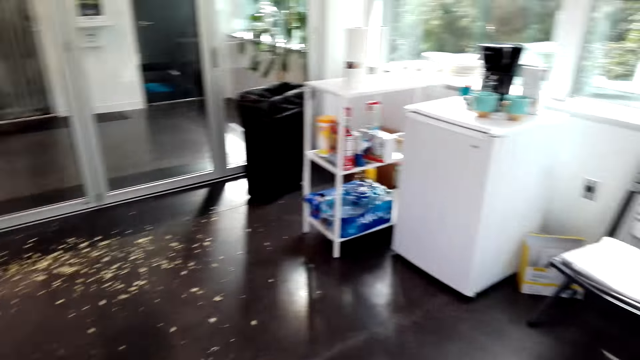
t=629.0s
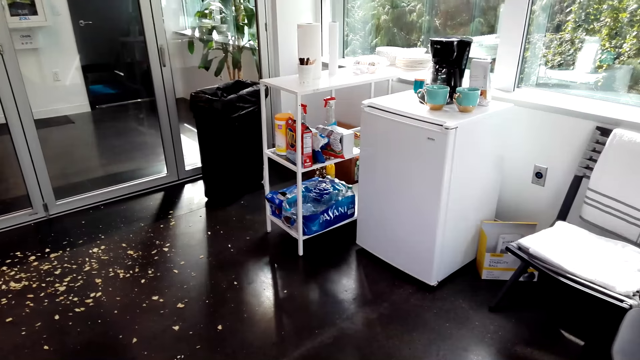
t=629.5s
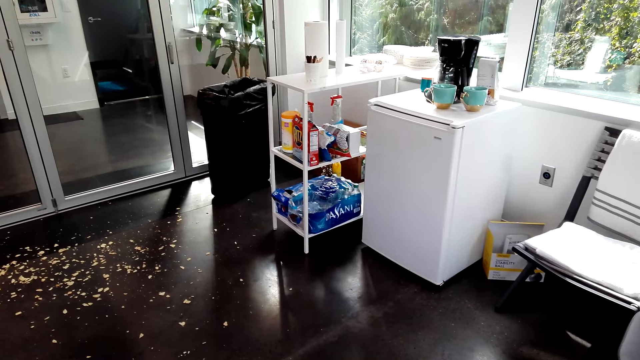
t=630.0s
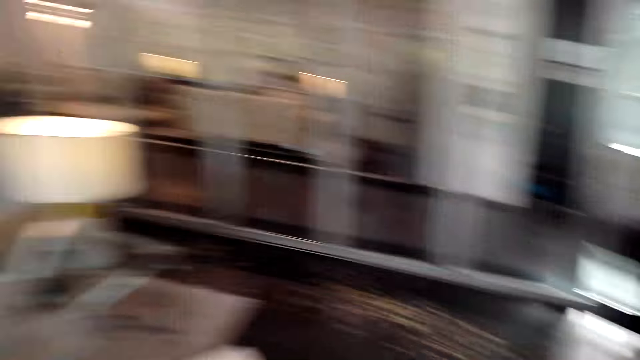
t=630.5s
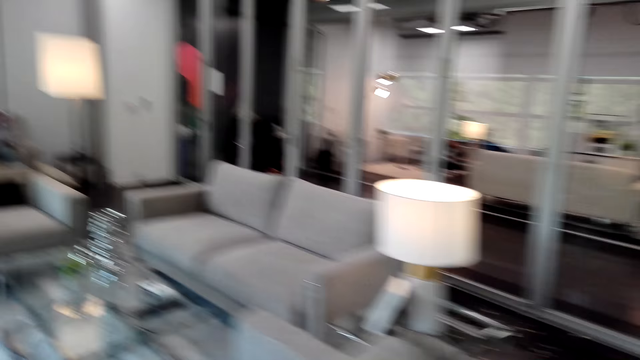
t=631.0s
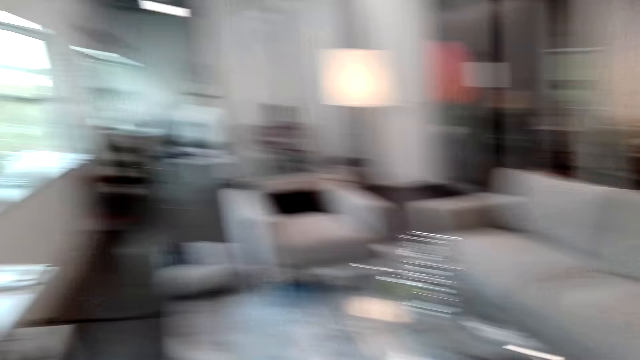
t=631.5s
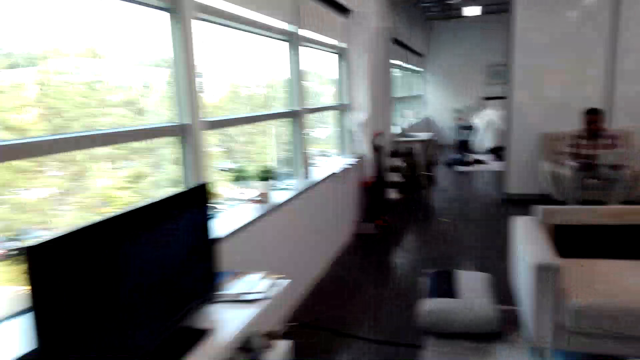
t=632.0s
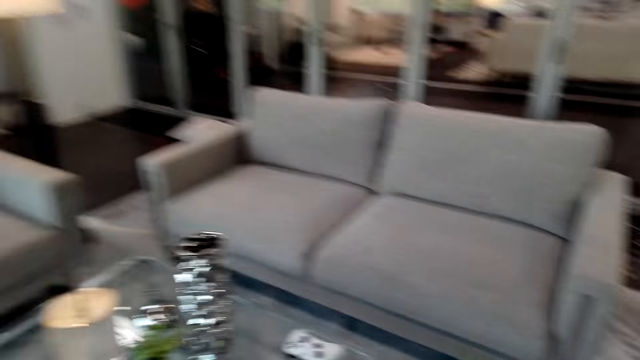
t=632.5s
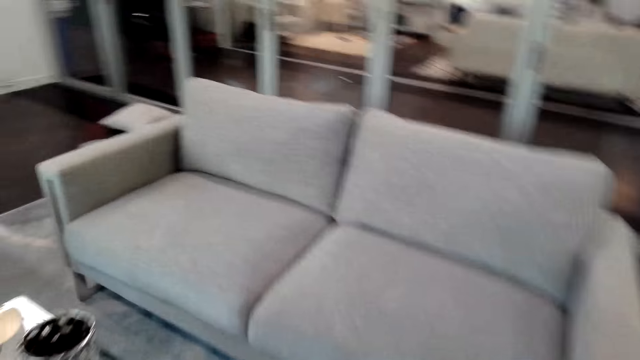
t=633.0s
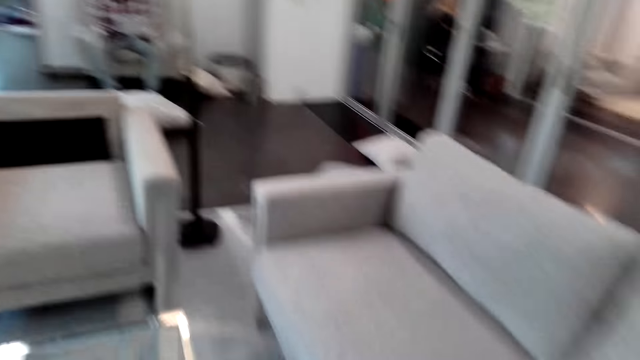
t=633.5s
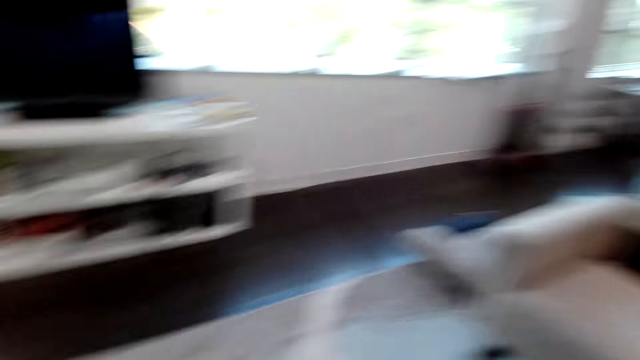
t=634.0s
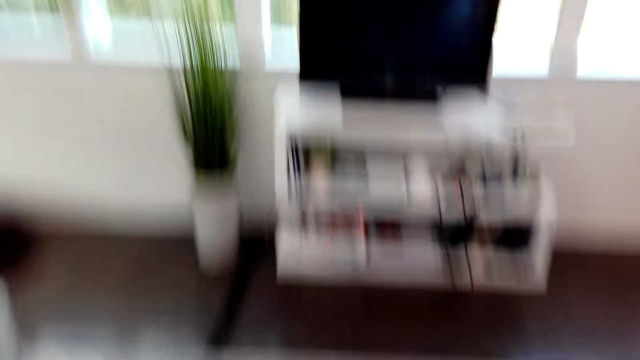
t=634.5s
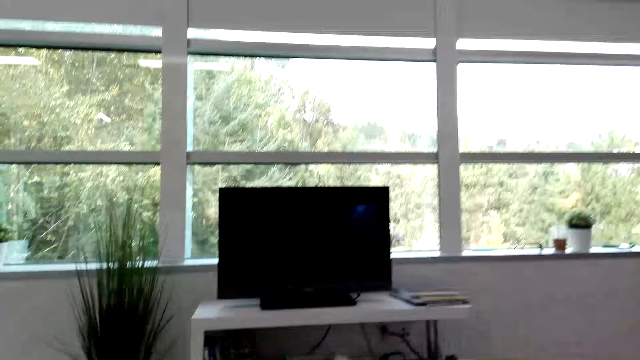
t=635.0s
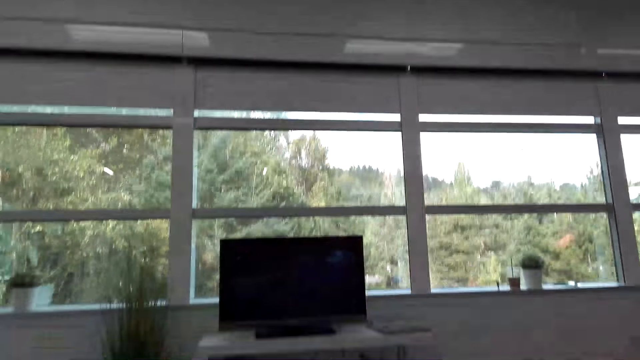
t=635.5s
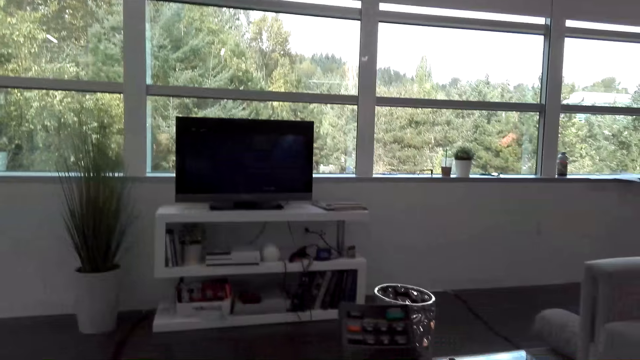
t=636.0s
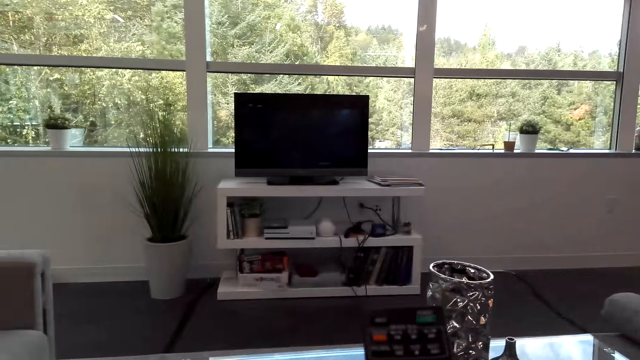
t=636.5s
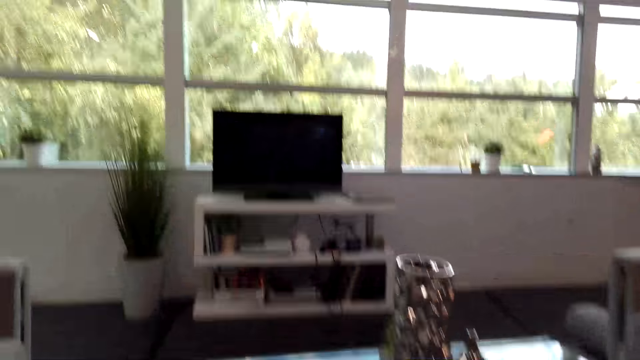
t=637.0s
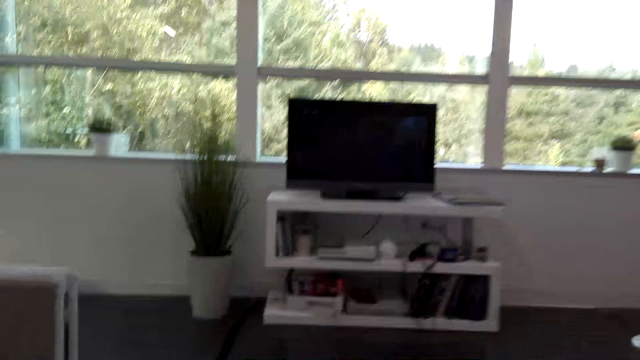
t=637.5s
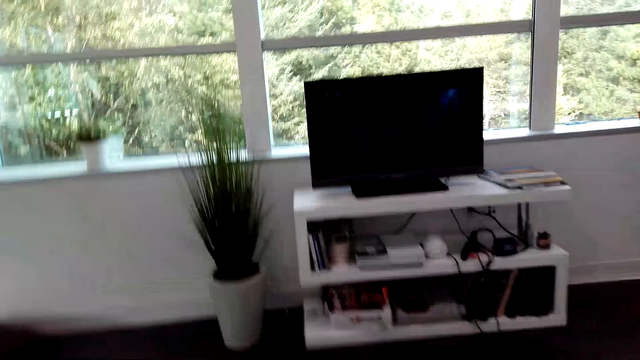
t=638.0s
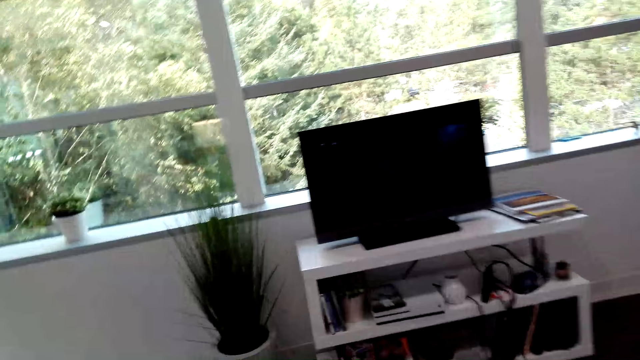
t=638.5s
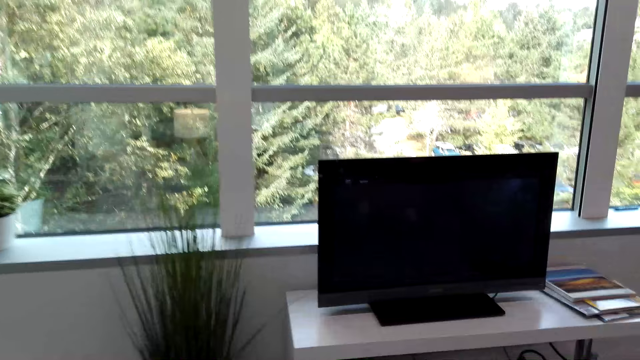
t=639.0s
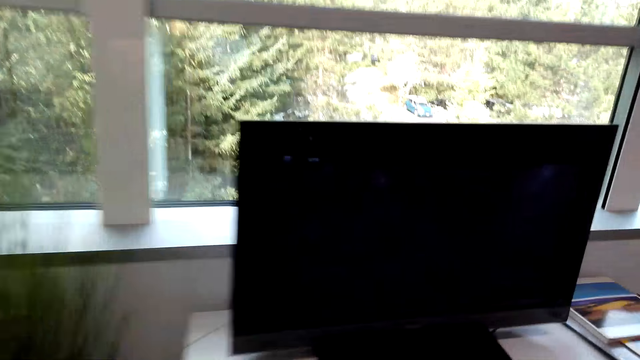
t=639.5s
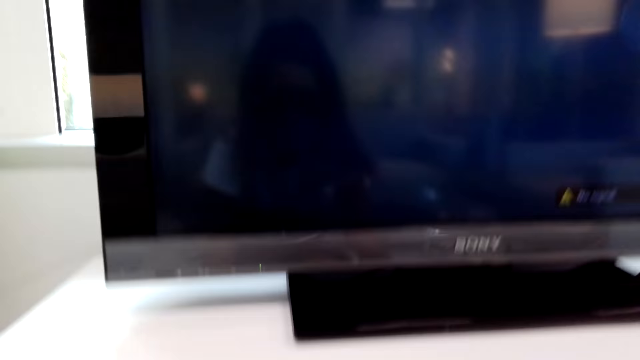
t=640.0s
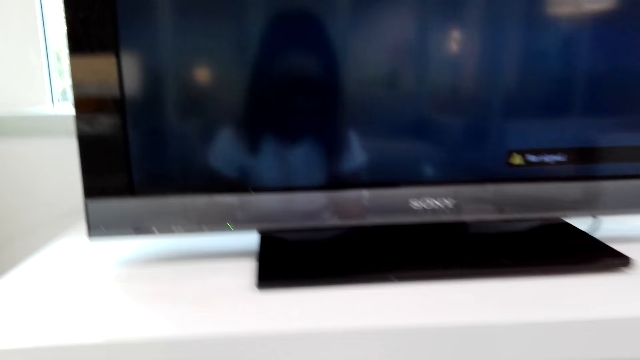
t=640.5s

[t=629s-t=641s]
The camera wearer looks around the room. They walk around in the room. They converse with the woman. They operate a remote. They move around the room. They look at the television.

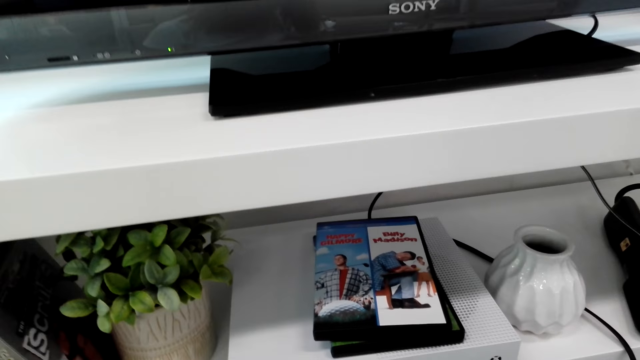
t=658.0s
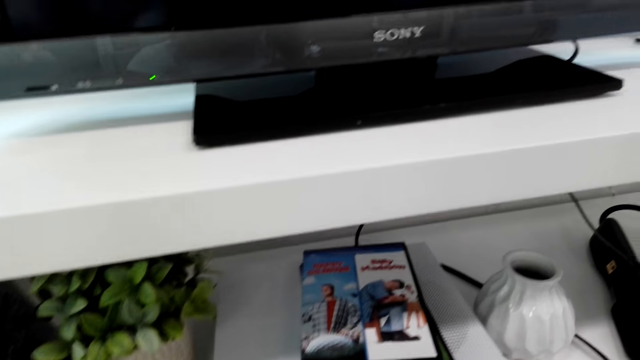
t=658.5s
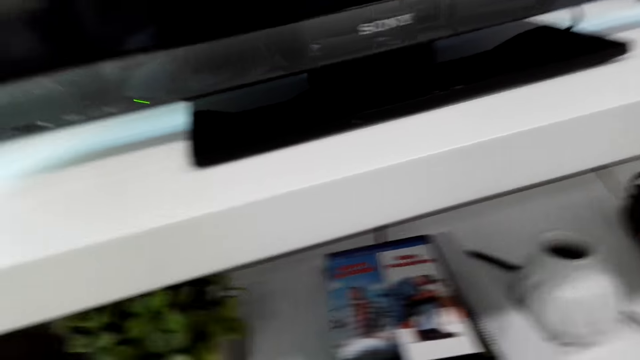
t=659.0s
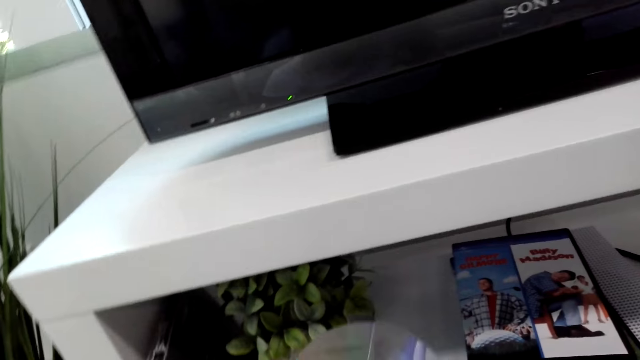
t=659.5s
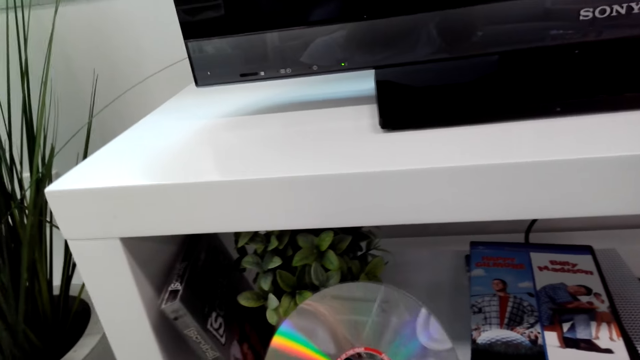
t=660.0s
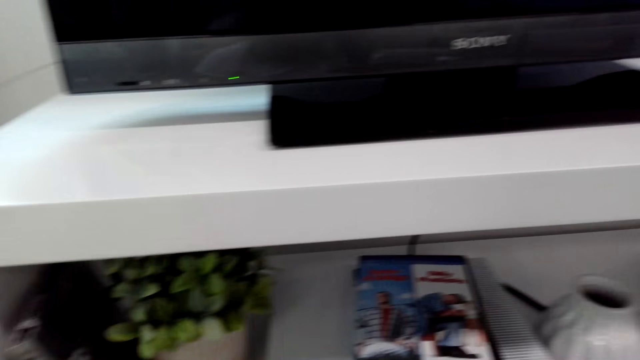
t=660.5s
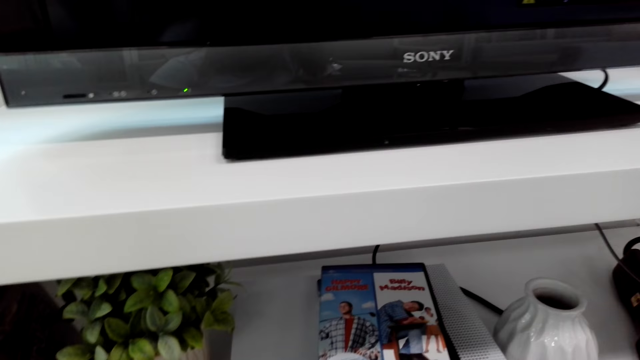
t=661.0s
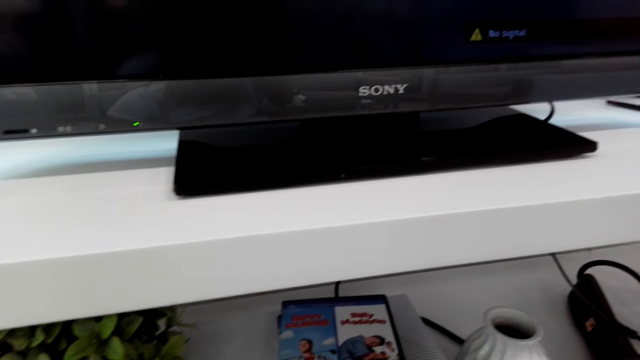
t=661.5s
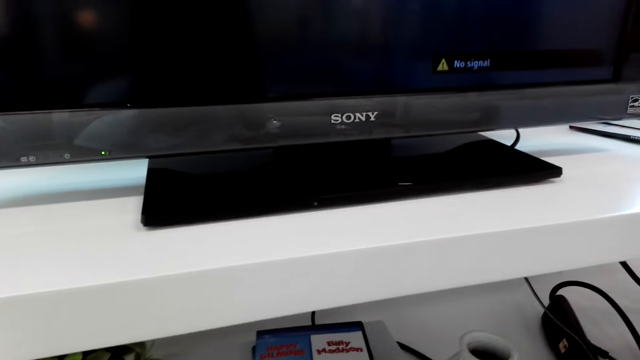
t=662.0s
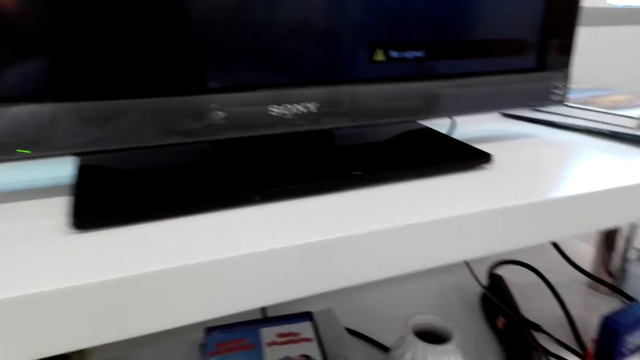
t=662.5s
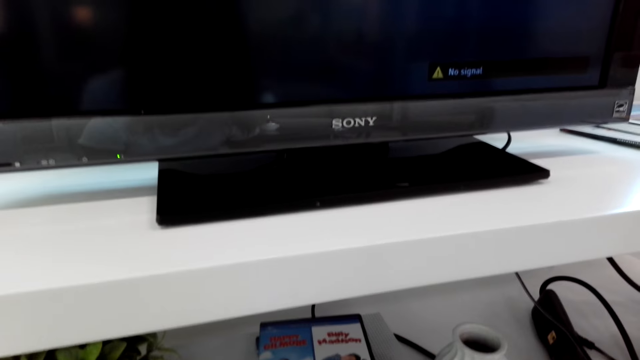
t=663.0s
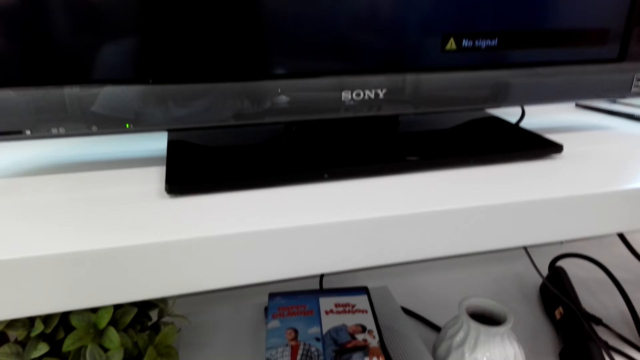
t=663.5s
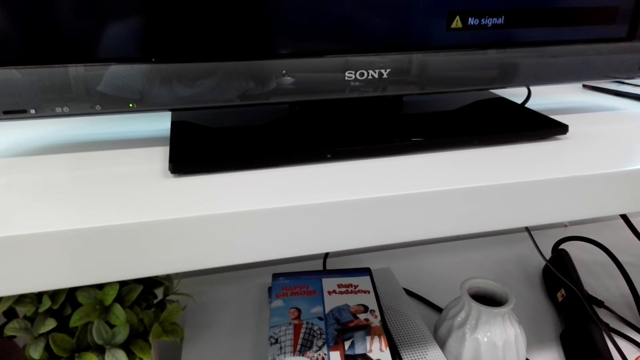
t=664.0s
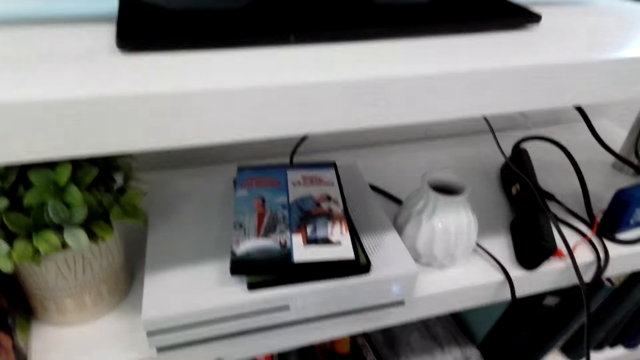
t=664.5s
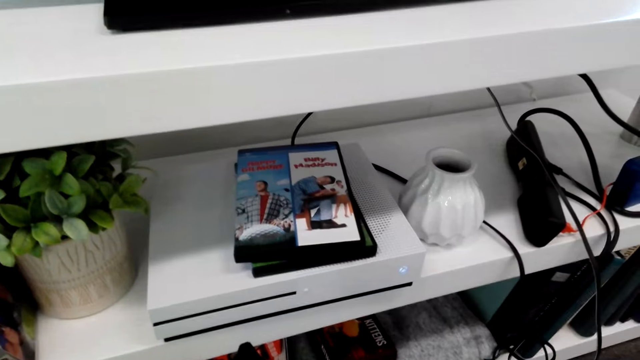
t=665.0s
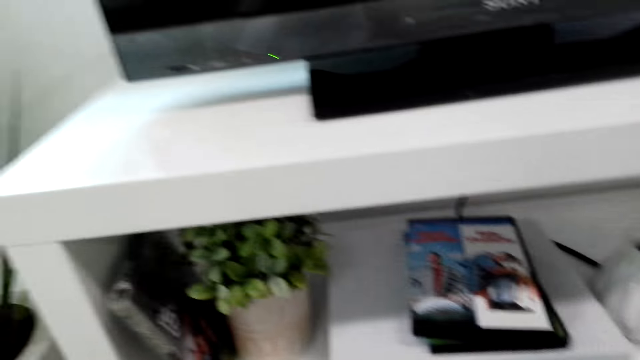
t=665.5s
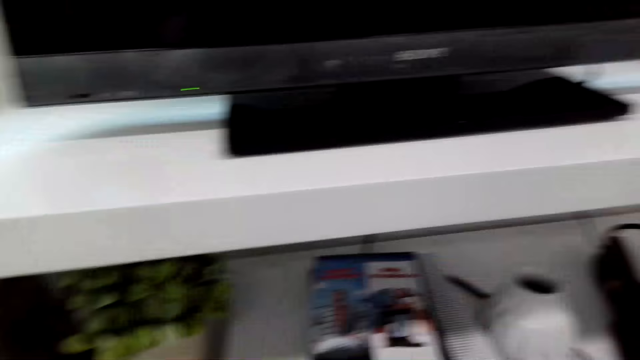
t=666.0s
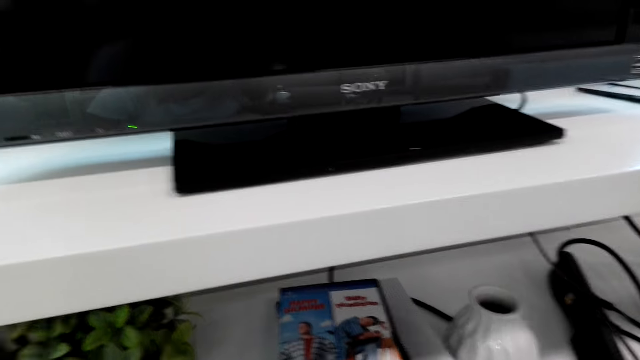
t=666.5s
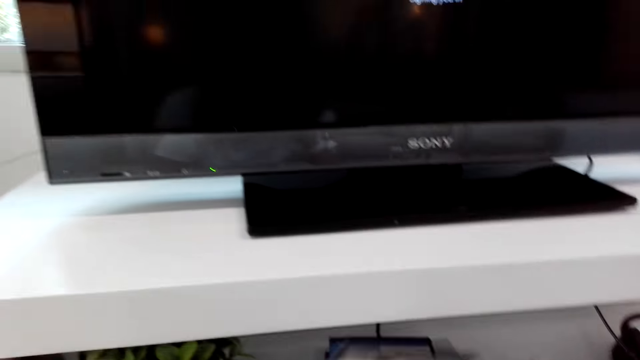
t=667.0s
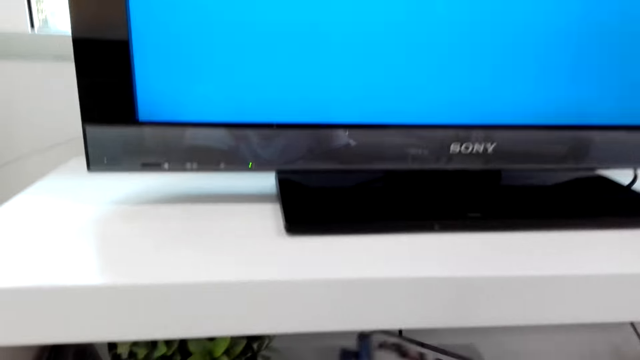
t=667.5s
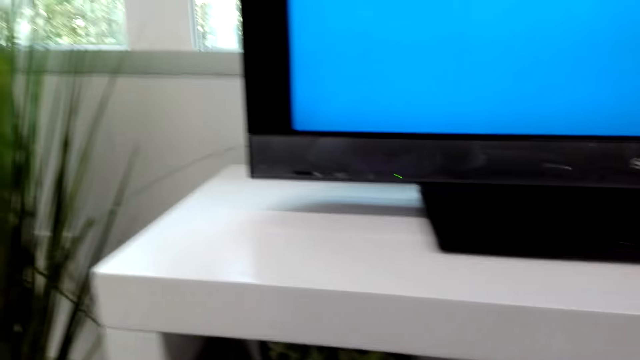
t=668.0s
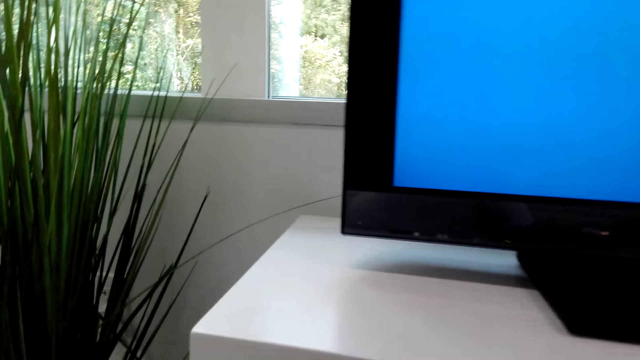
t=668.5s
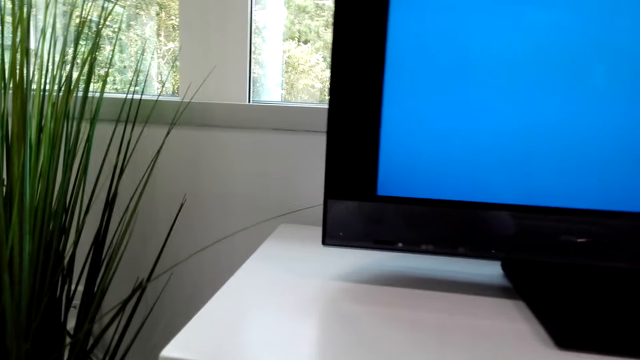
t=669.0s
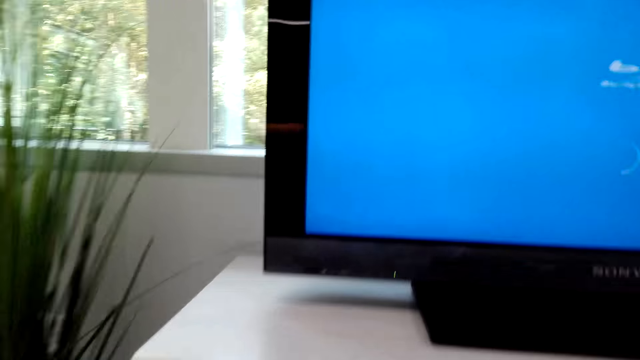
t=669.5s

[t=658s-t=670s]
The camera wearer looks at the CD. They look around the shelf. They switch on the television.
